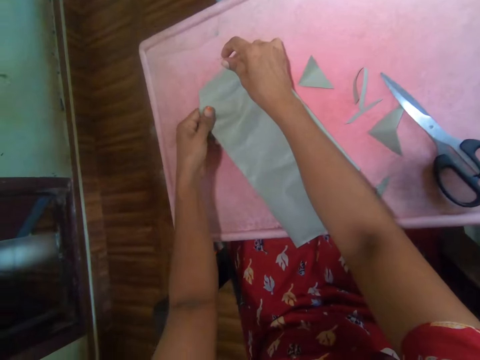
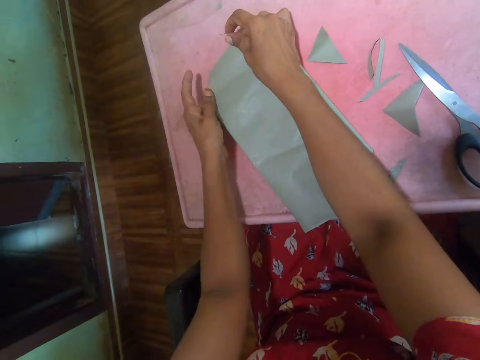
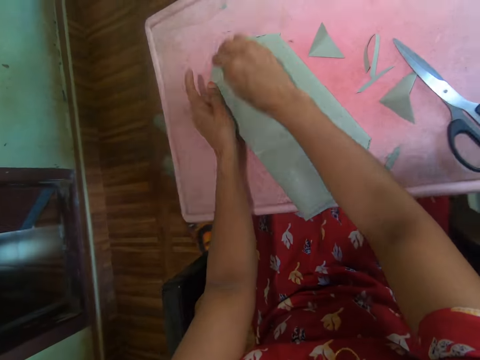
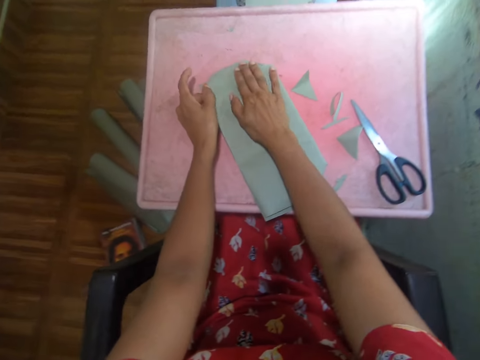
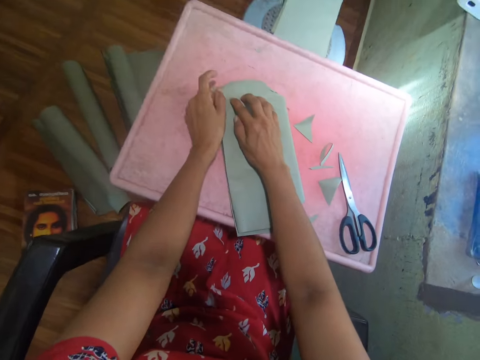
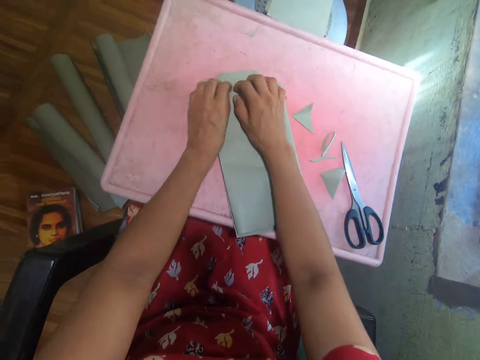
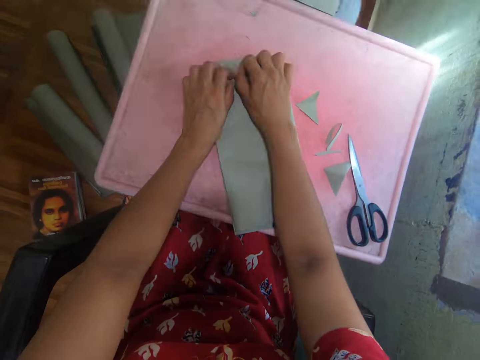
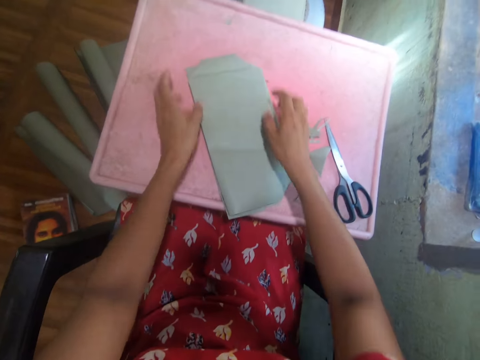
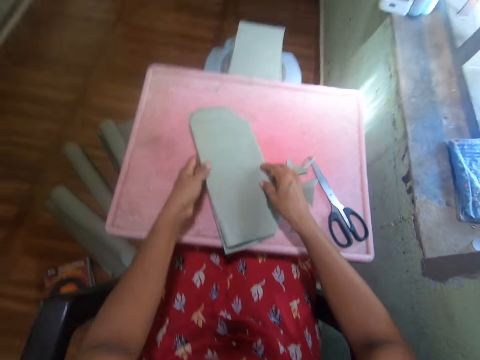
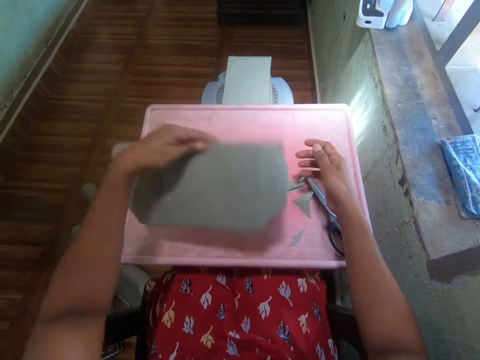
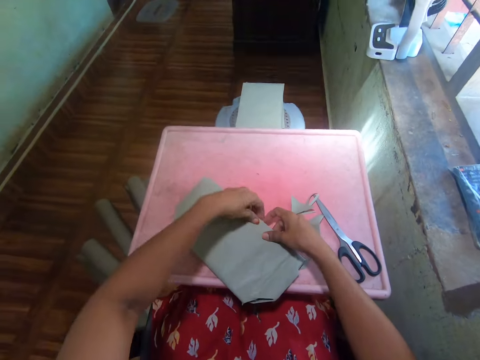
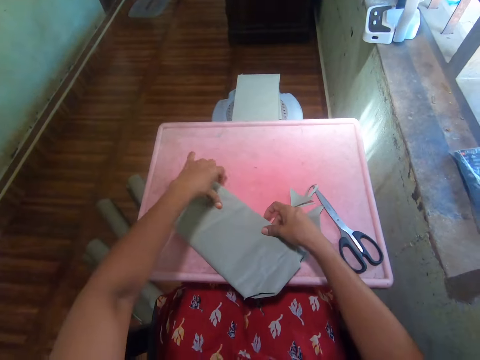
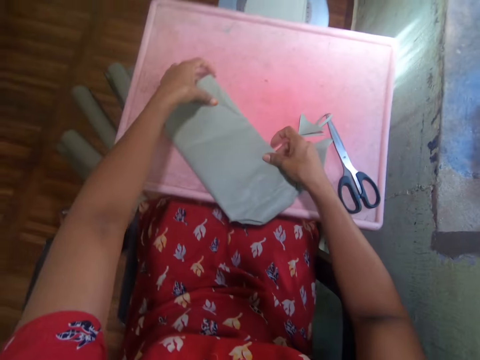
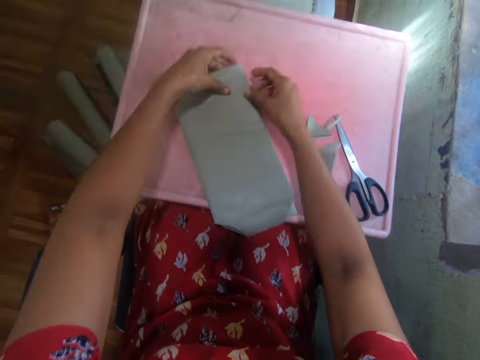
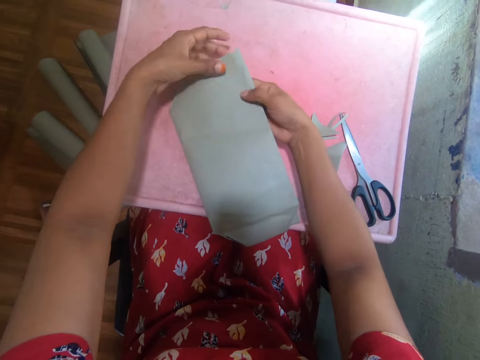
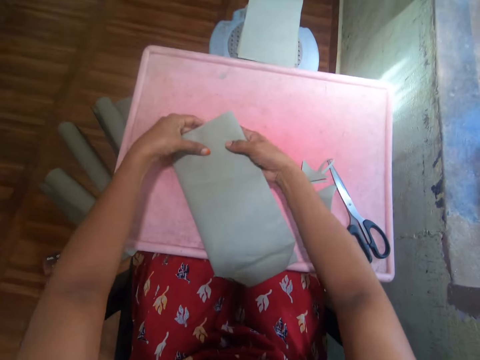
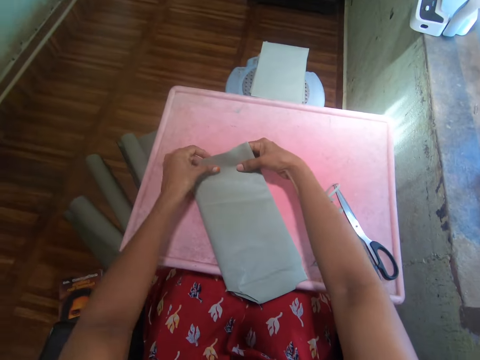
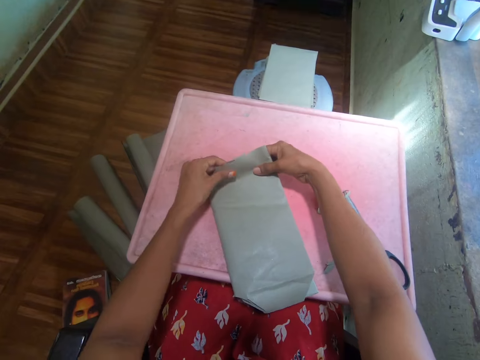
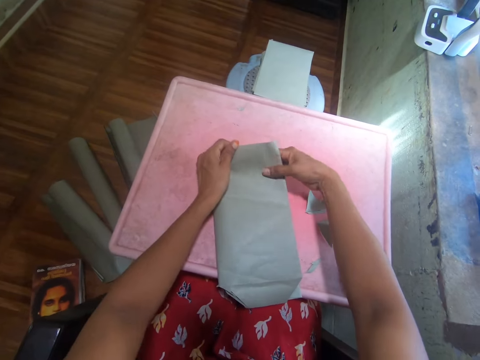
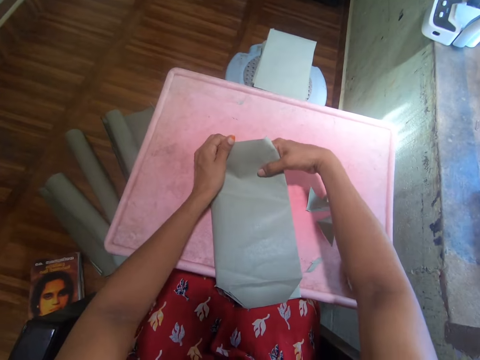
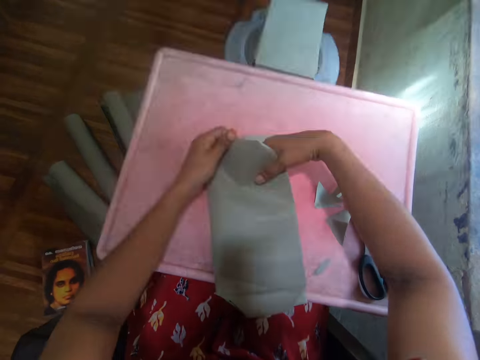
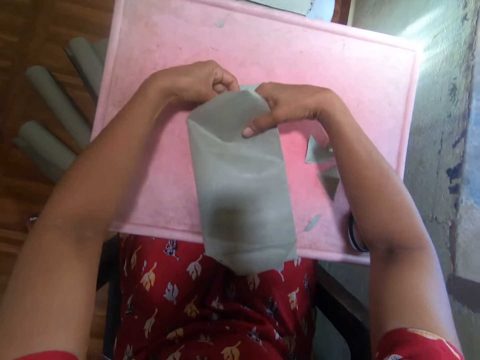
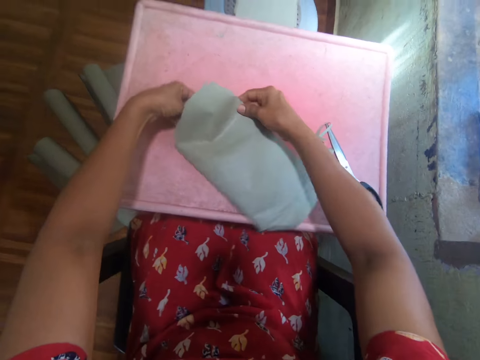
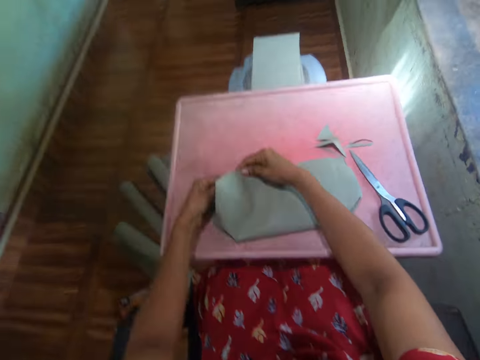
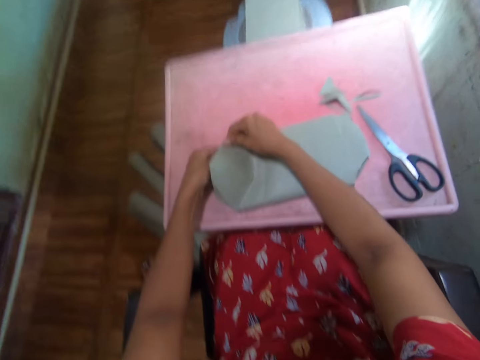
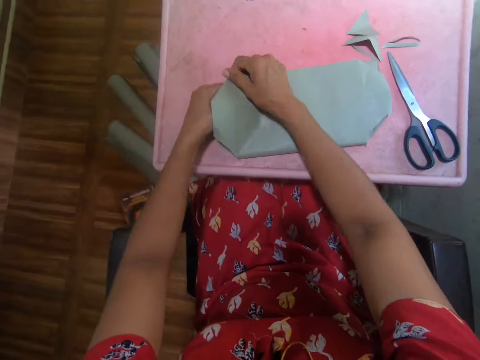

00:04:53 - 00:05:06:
The camera wearer holds the paper. They pick up the paper, place the paper on the table and fold the paper.

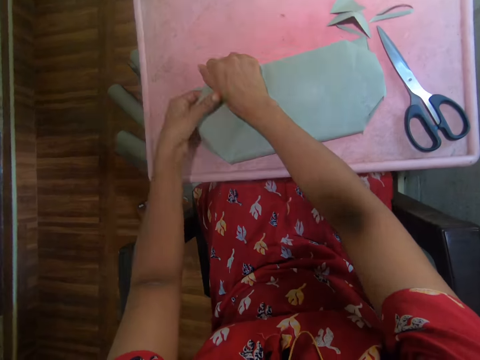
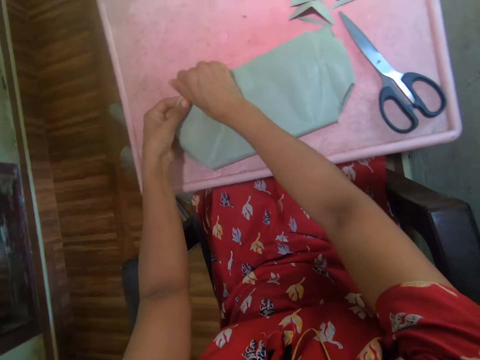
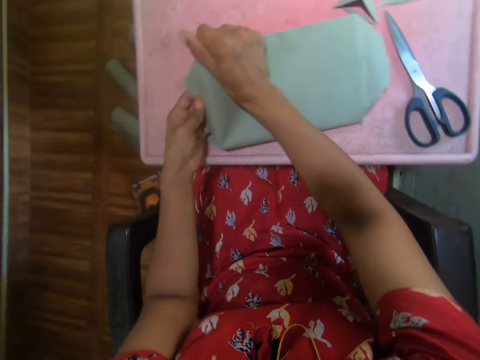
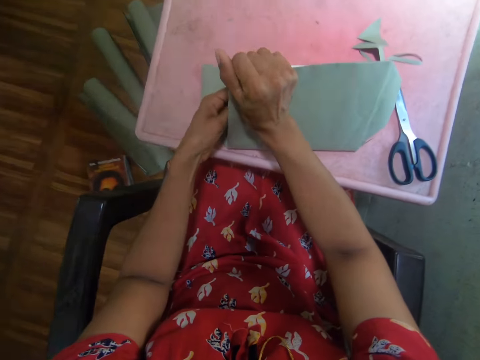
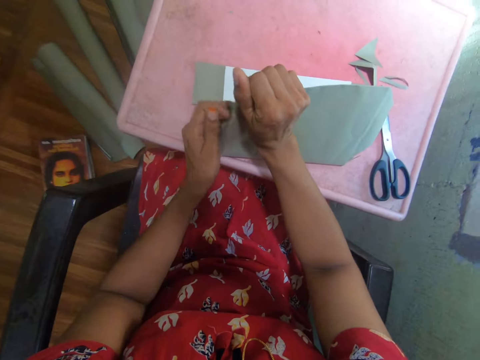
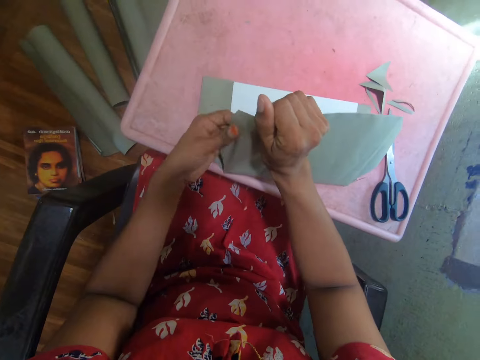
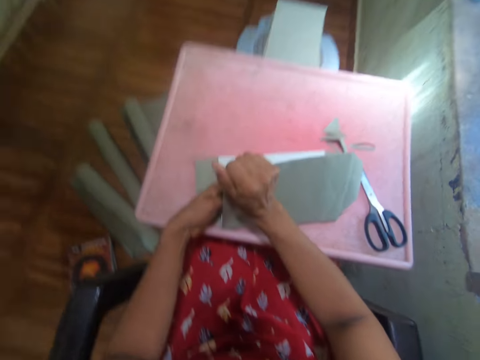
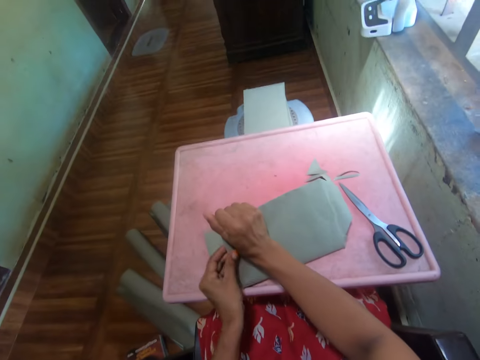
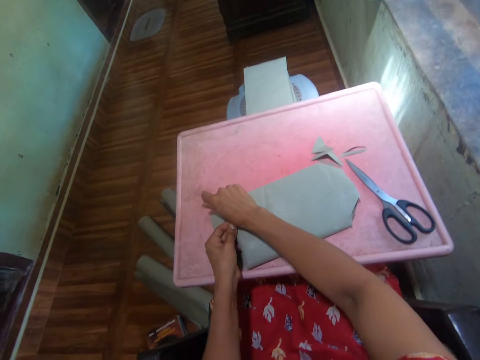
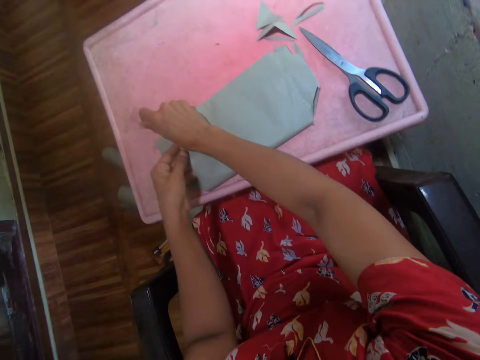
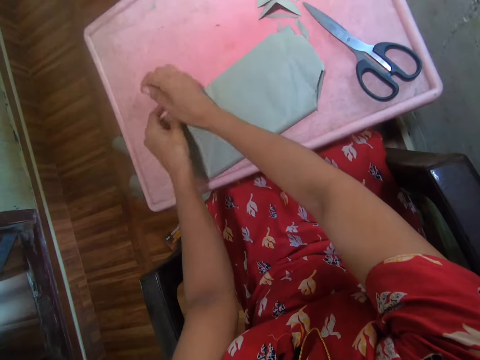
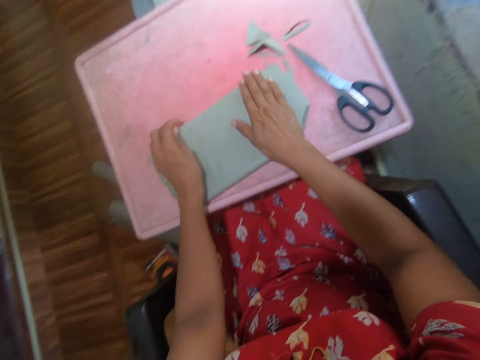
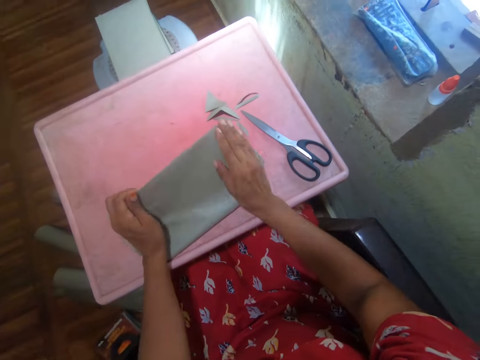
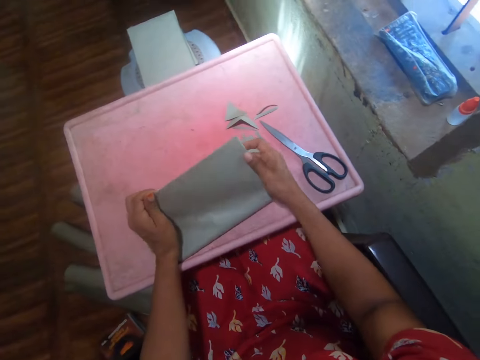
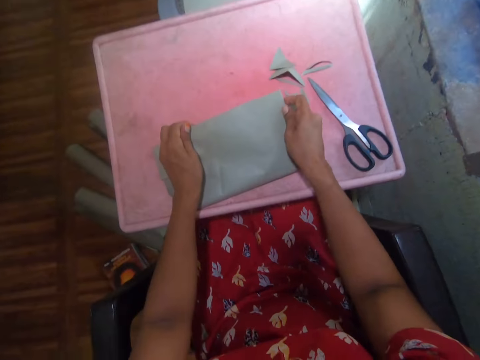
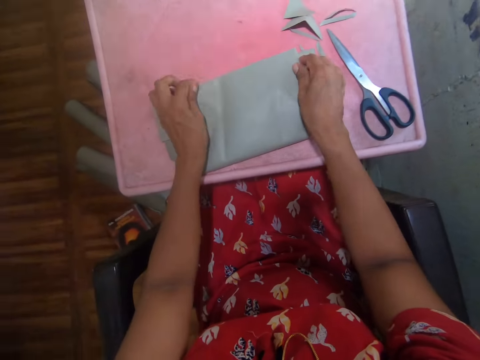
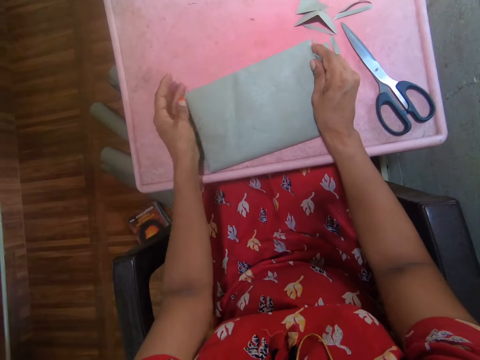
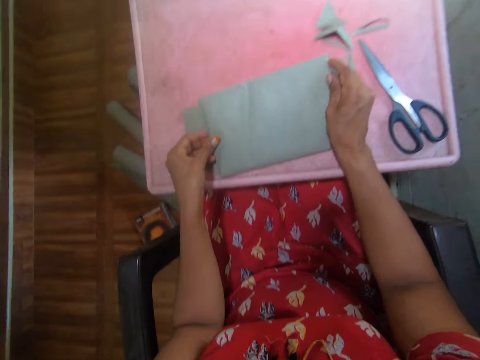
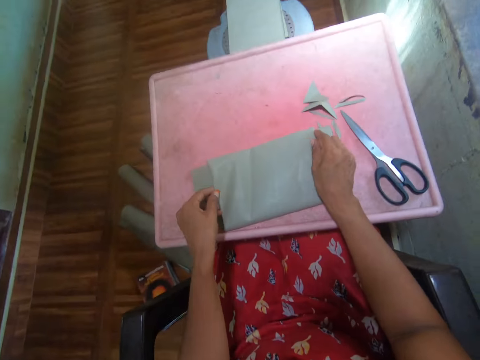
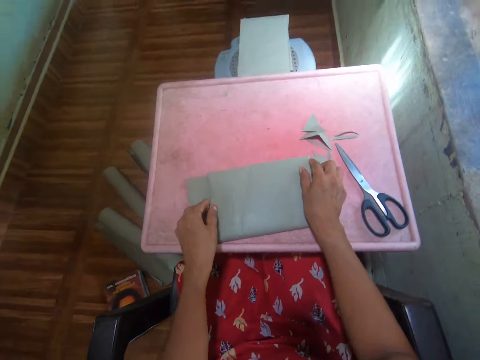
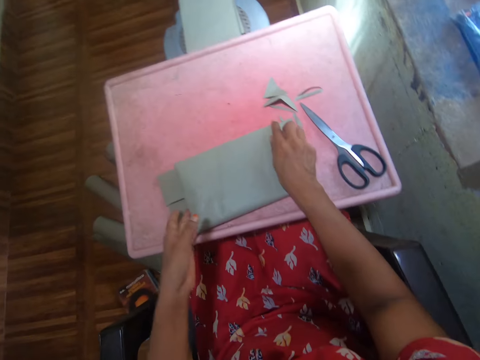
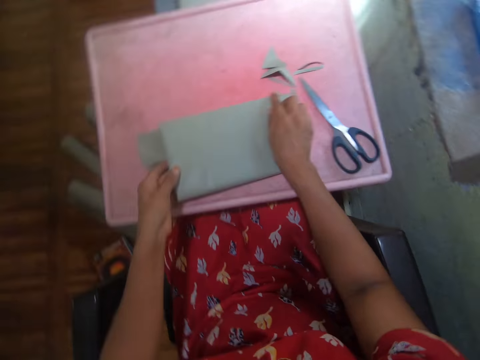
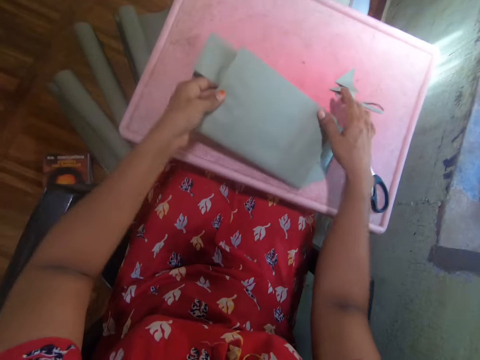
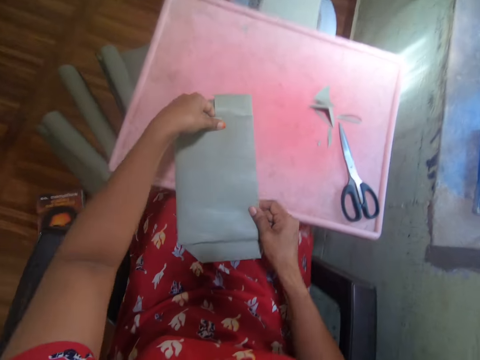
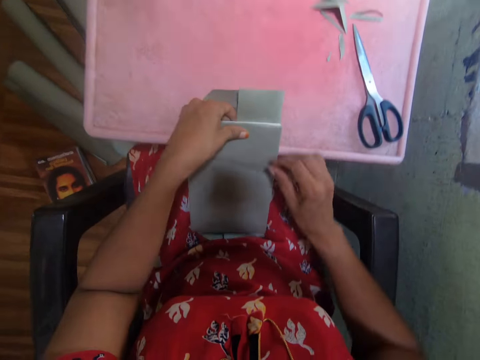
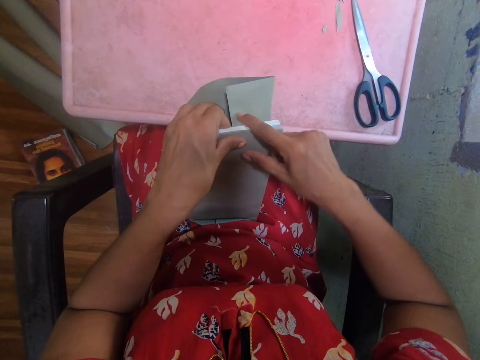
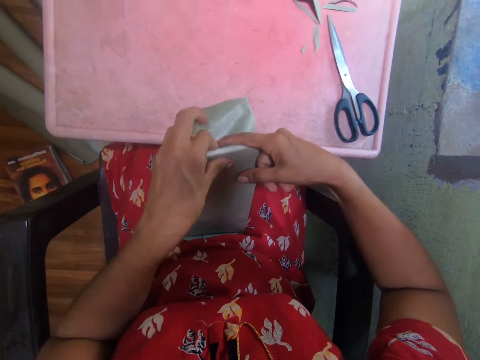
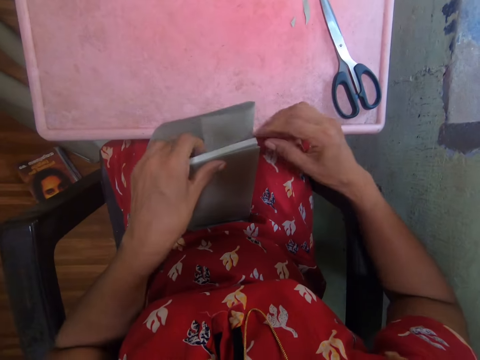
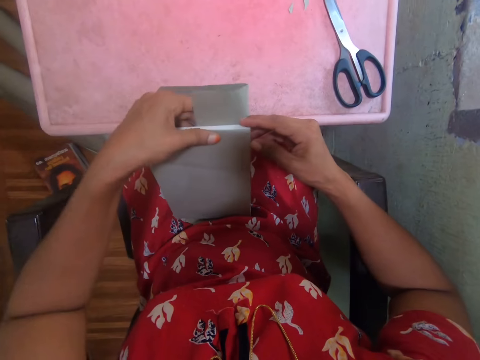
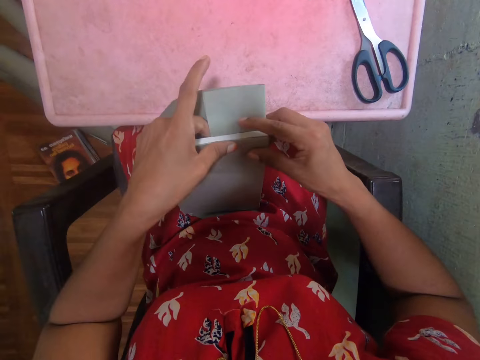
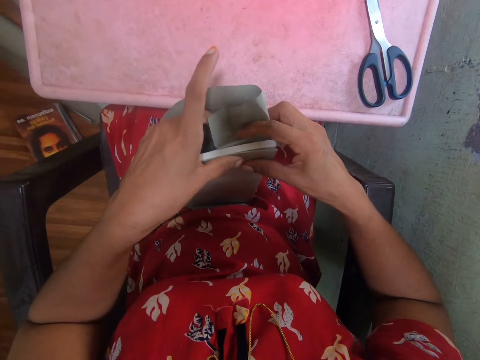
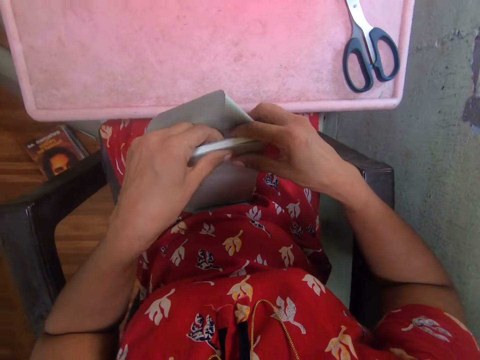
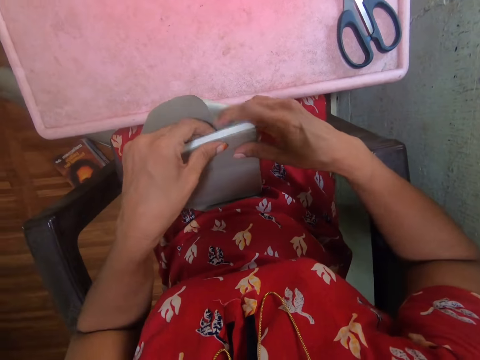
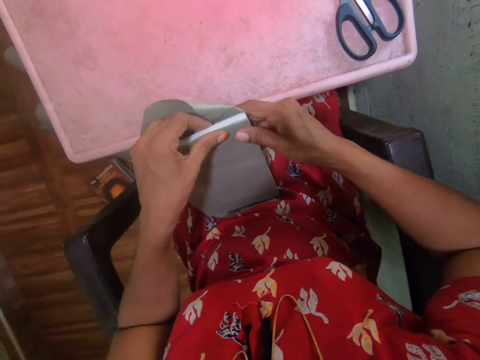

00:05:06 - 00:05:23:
The camera wearer covers the book with the paper. They lift the book and cover the book with the paper.
